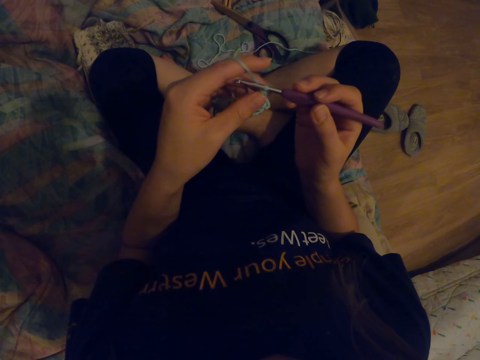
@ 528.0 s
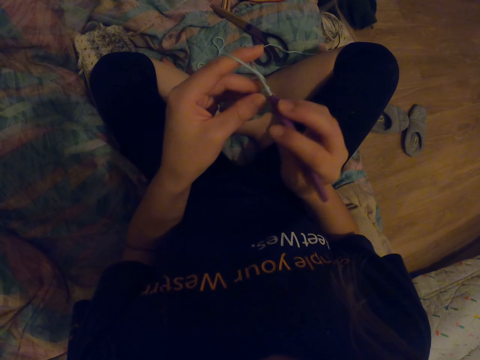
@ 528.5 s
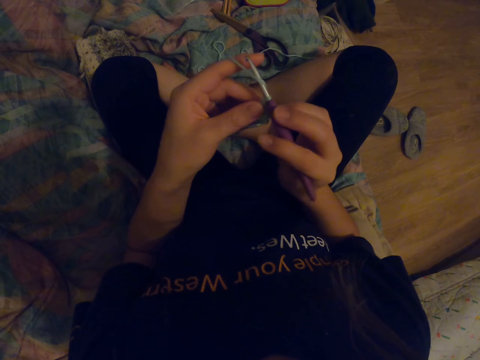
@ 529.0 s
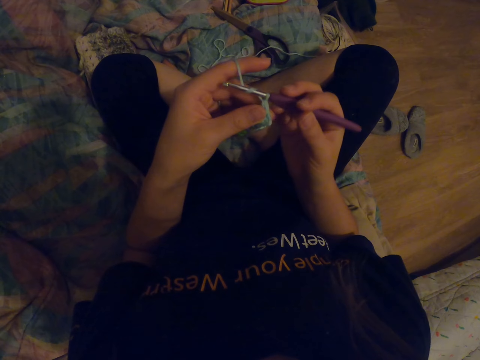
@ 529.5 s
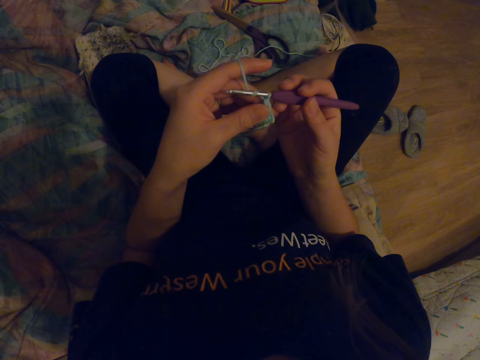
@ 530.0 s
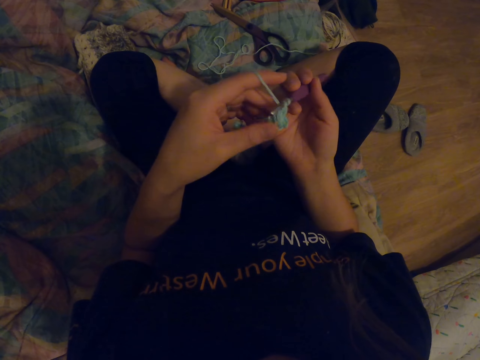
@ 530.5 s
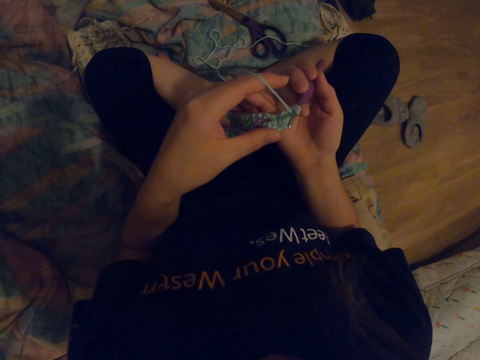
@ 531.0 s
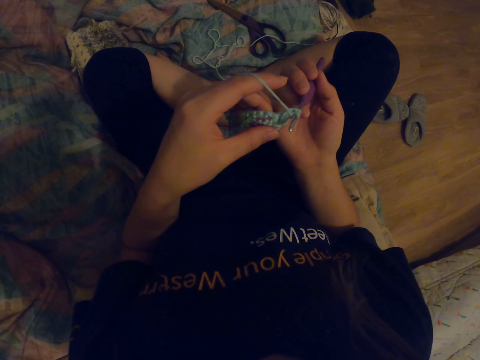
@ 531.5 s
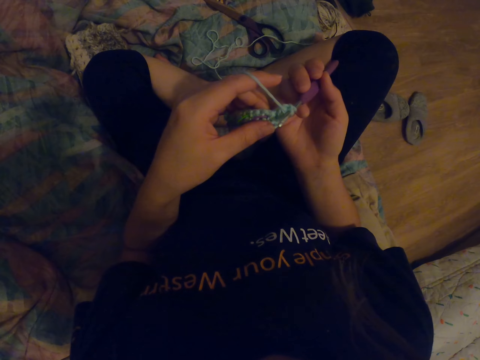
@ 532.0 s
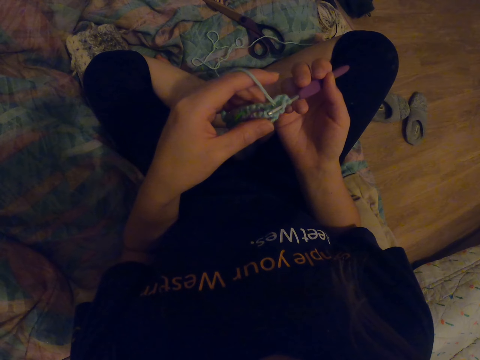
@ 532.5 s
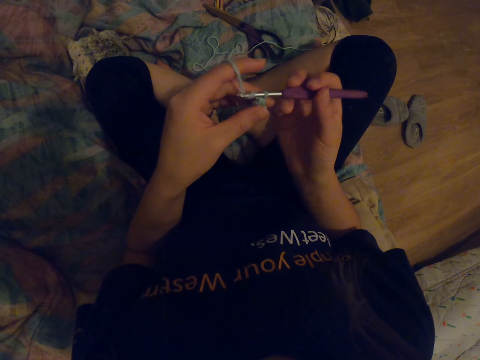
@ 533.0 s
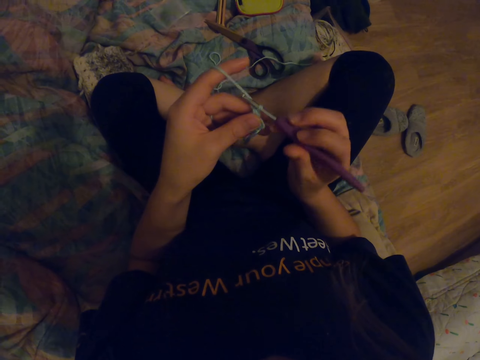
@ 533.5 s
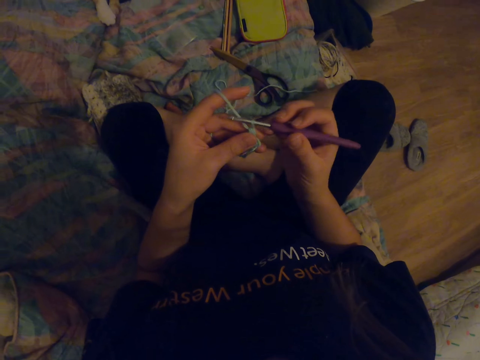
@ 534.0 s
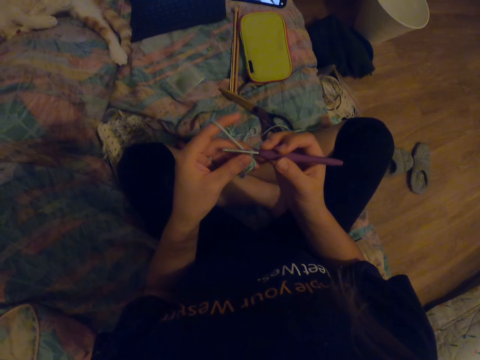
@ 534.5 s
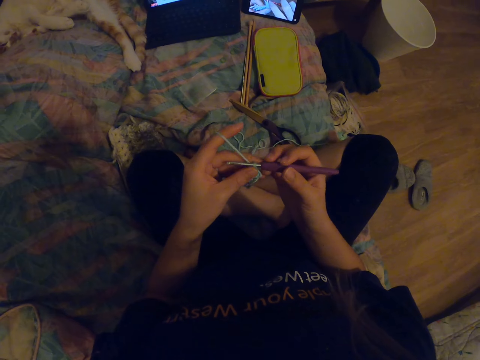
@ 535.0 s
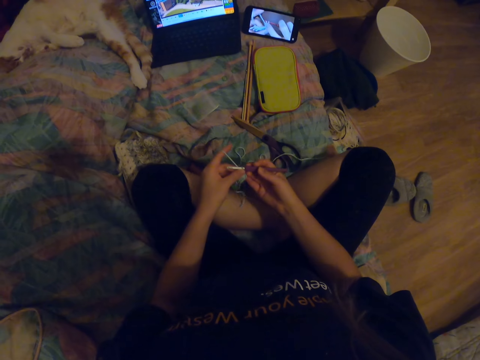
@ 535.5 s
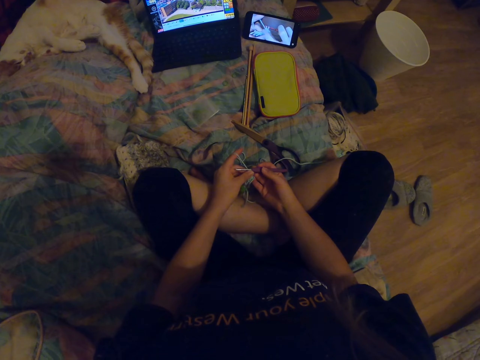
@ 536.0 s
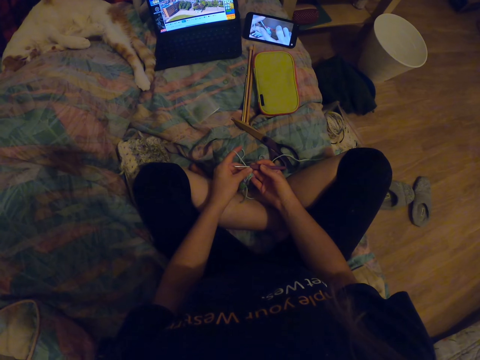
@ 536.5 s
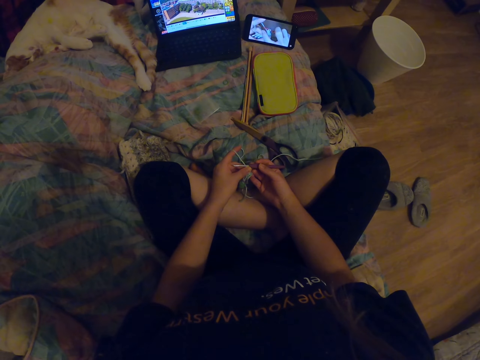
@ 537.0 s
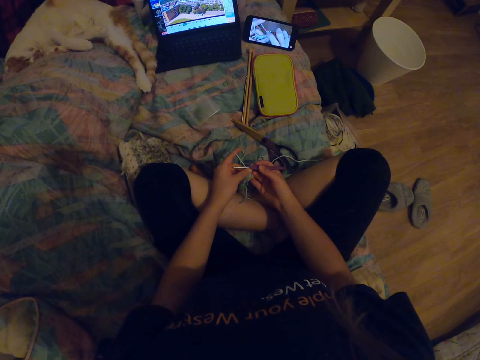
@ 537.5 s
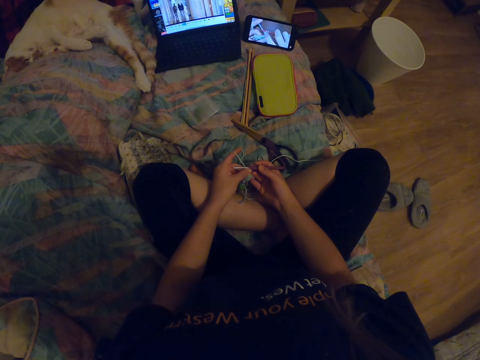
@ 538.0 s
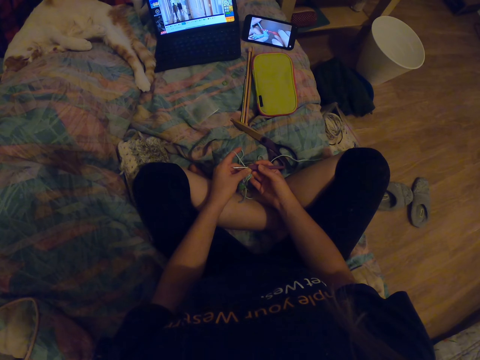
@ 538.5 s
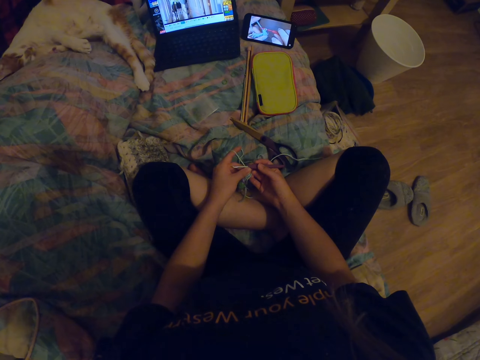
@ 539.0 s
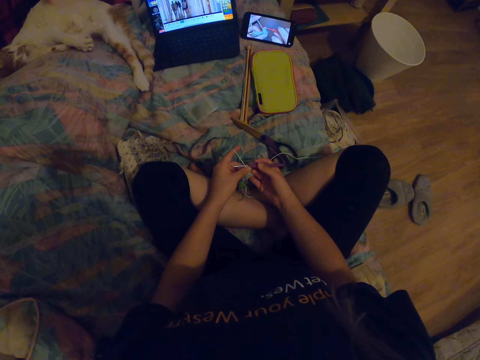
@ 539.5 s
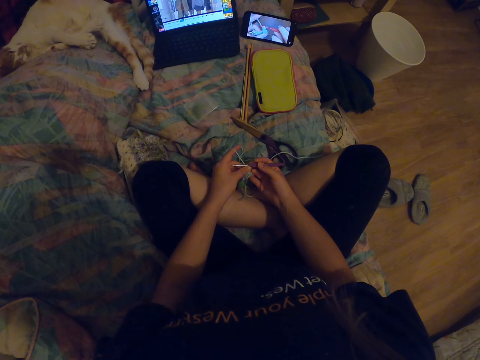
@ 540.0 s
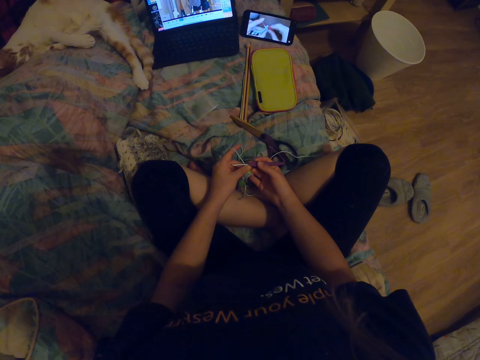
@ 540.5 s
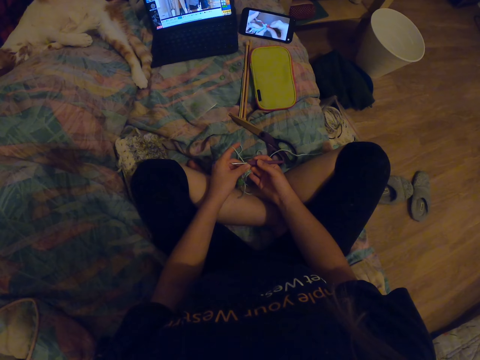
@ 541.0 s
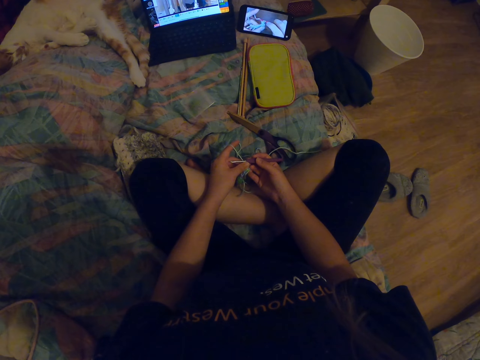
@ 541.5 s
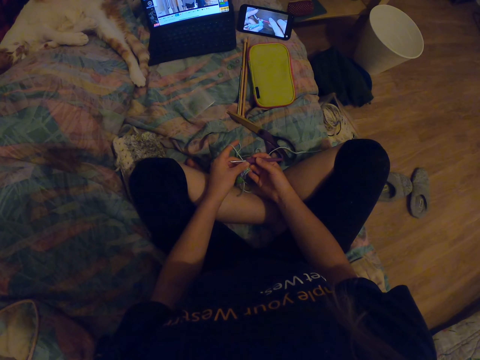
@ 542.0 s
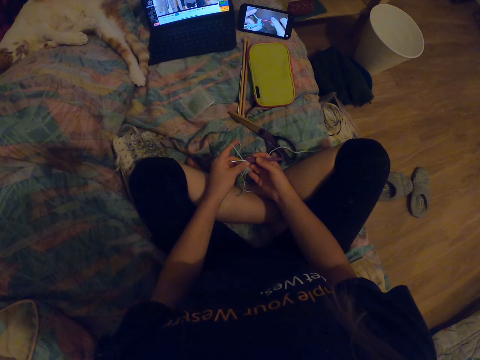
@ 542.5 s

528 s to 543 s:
The camera wearer knits the fabric. They watch the video on the phone.

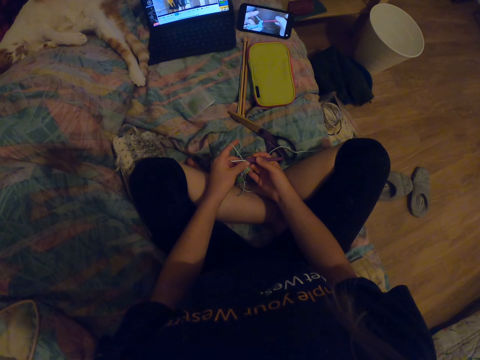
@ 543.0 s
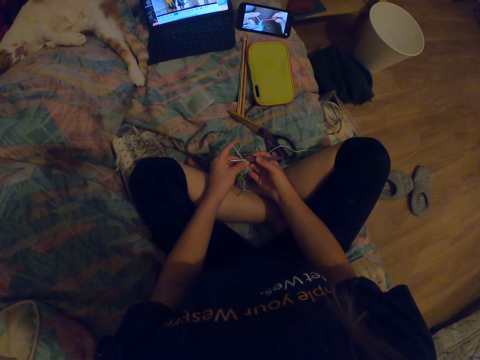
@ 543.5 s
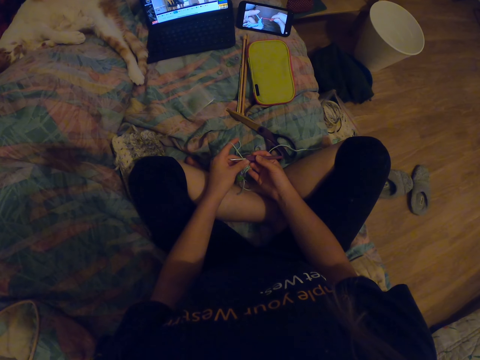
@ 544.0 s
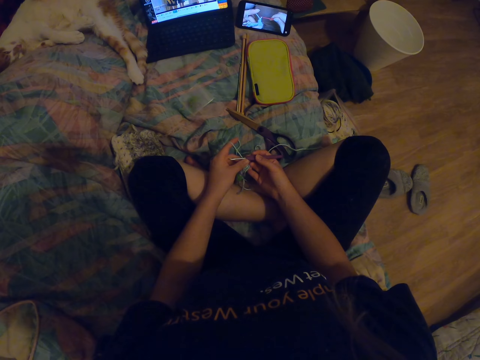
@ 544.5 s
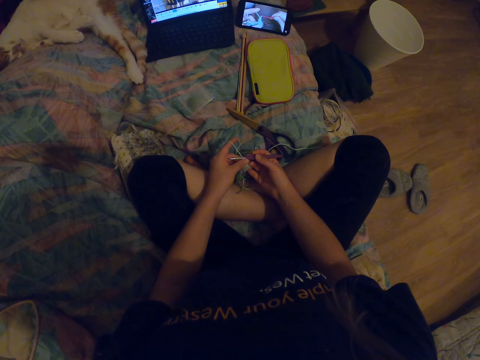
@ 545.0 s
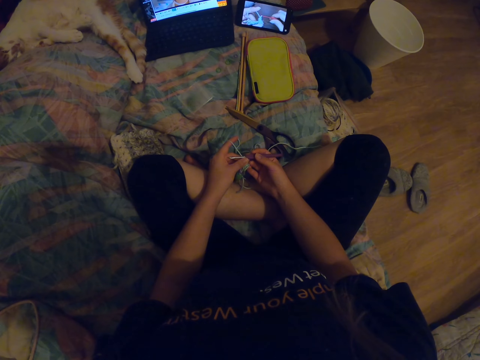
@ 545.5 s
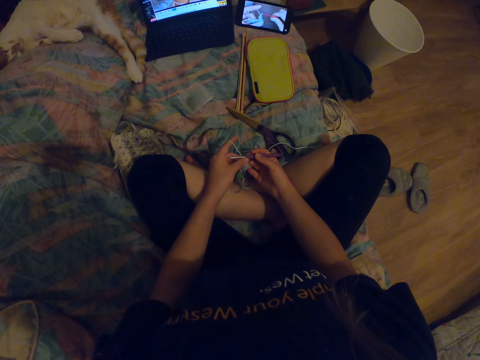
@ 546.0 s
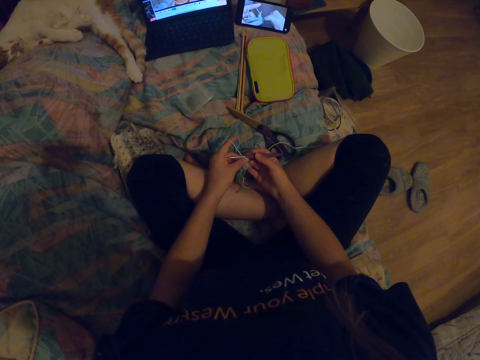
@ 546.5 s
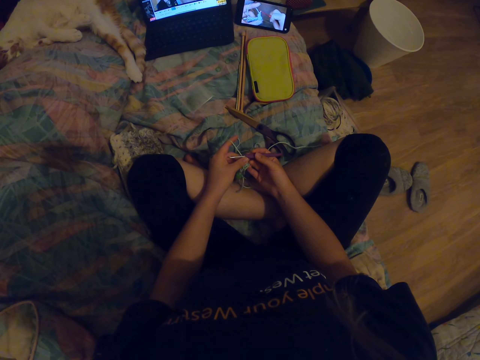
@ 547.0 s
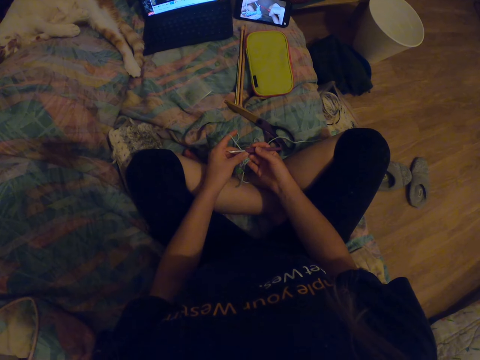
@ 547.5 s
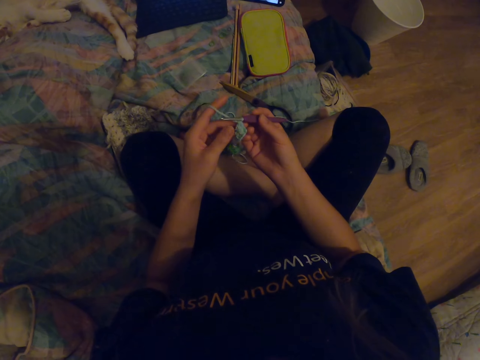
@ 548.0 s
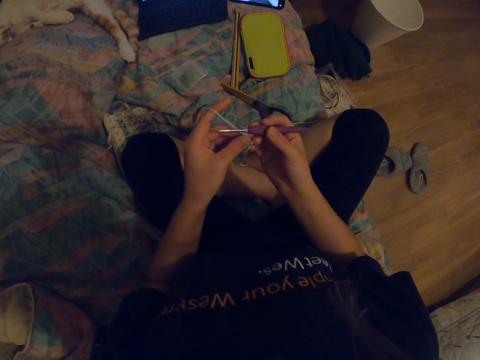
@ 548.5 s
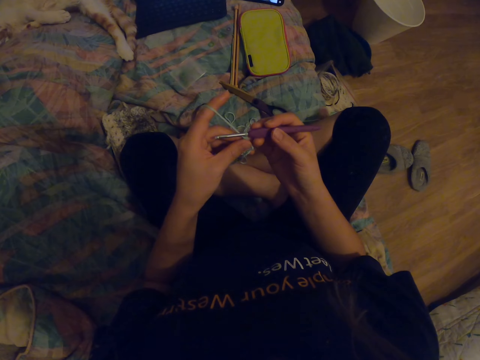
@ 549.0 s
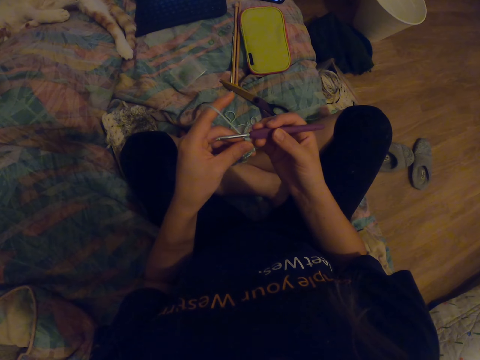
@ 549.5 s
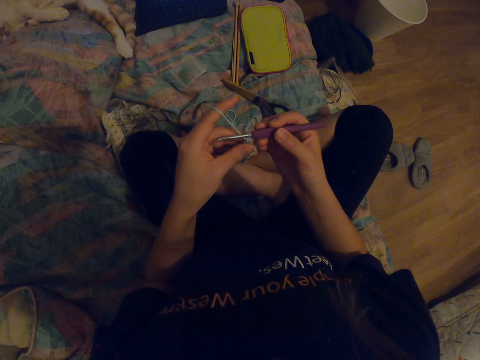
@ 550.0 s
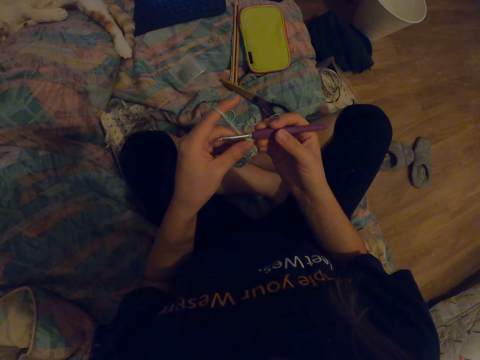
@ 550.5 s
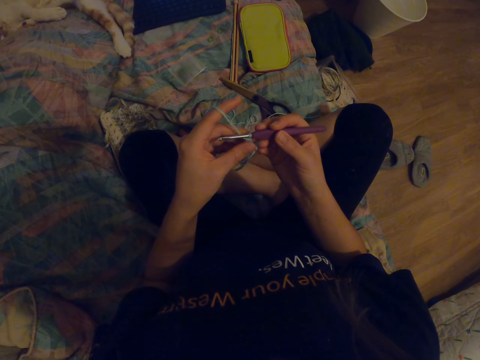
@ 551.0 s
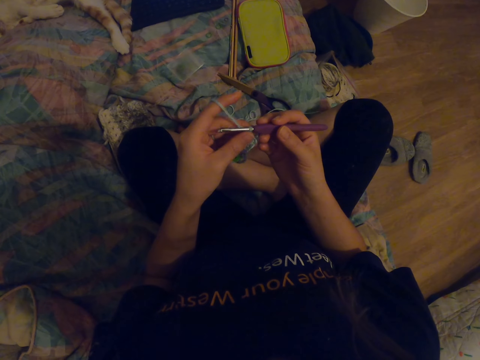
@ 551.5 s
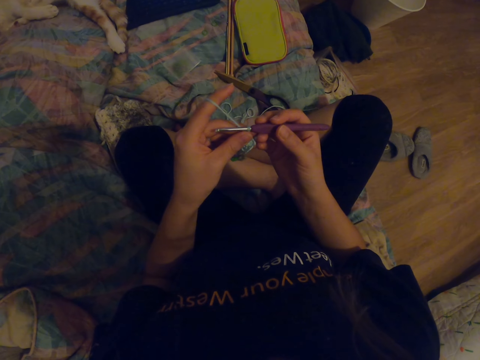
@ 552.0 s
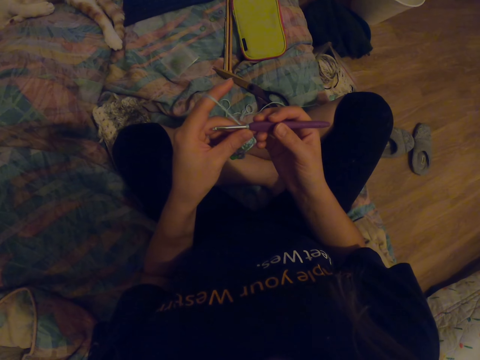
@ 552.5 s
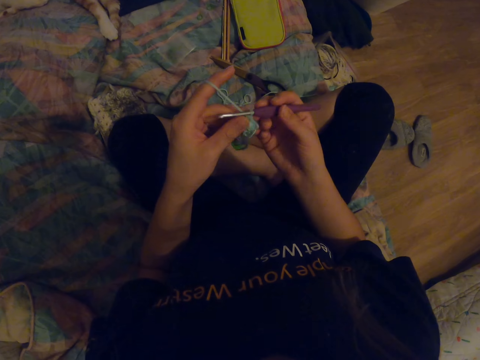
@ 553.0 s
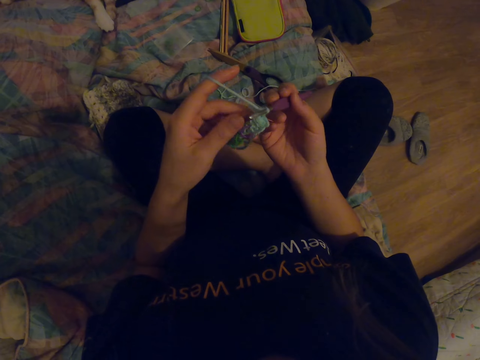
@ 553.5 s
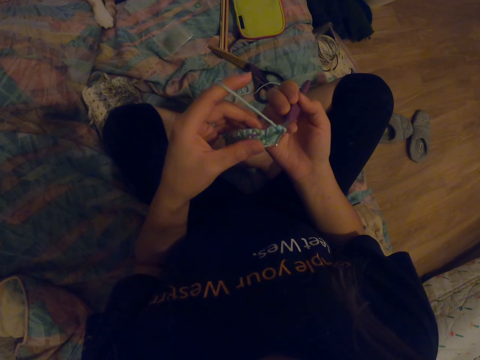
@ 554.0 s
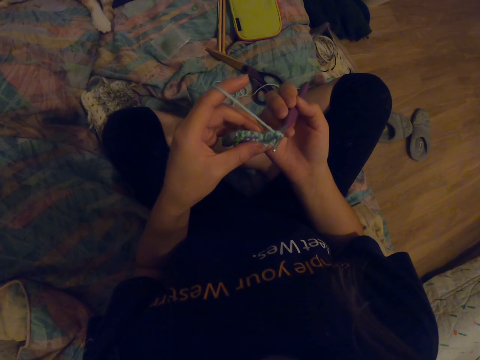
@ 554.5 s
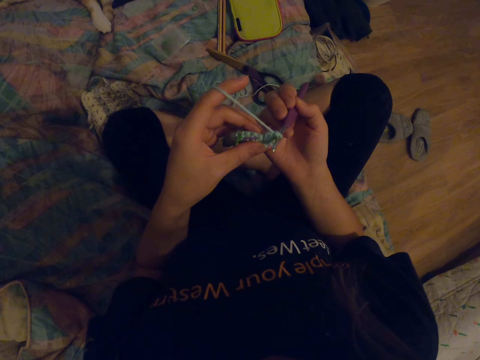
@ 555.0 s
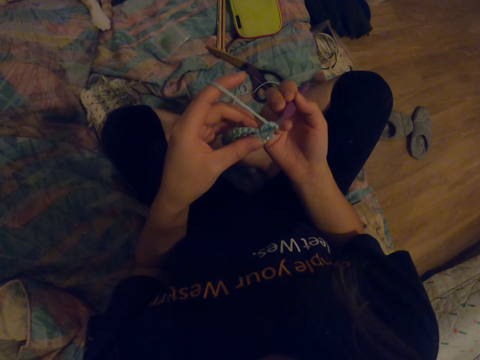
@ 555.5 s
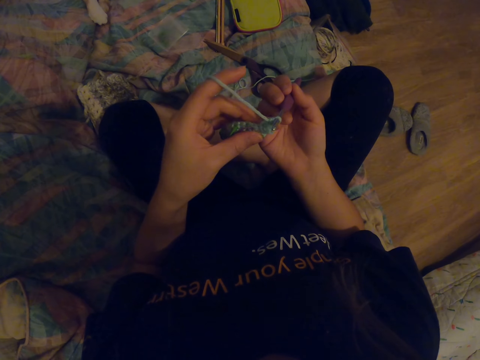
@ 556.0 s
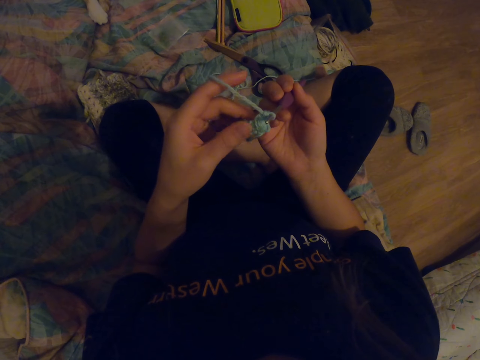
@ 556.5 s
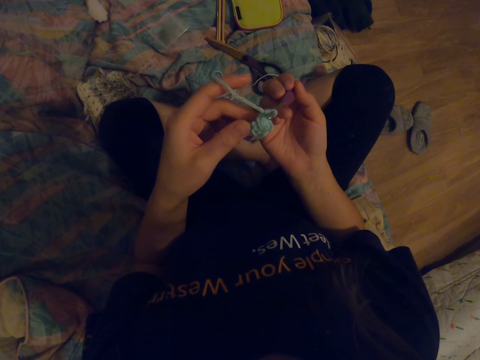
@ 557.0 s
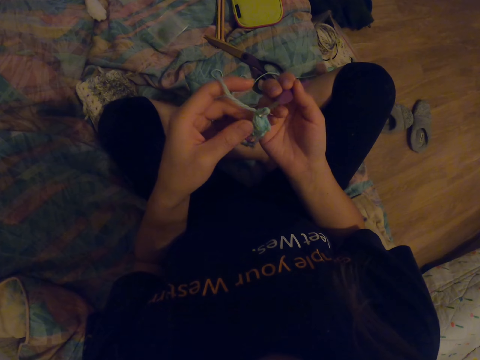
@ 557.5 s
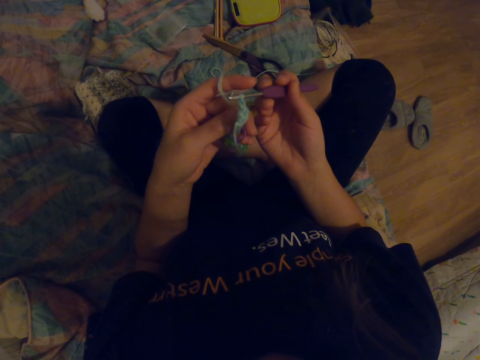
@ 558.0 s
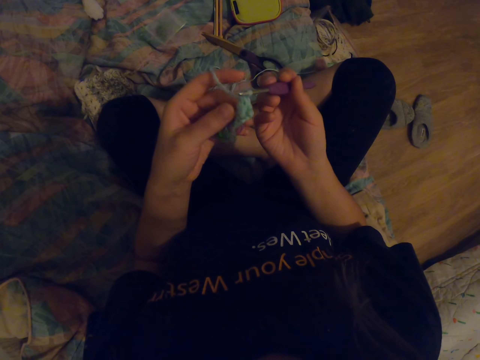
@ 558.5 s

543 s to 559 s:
The camera wearer looks at the fabric. They look at the fabric again.
